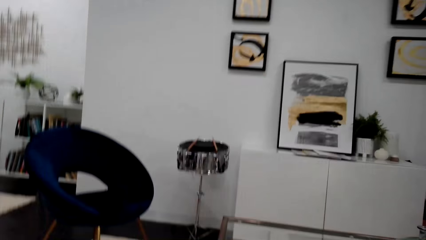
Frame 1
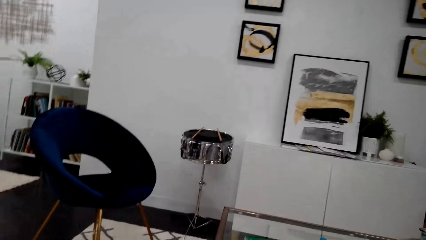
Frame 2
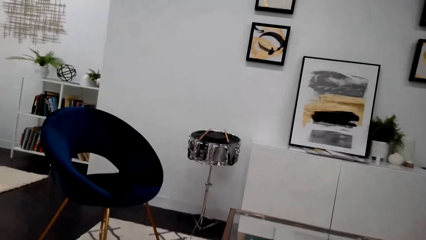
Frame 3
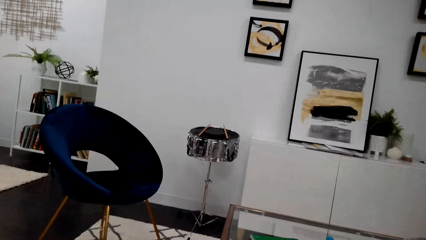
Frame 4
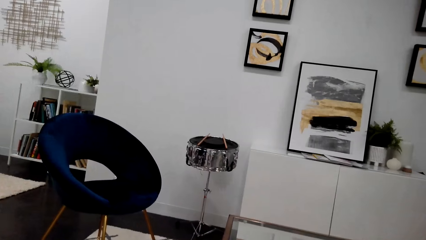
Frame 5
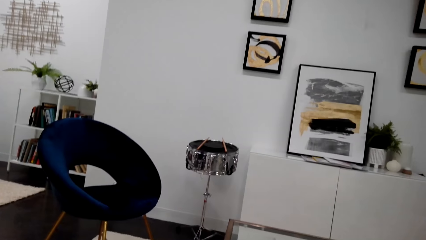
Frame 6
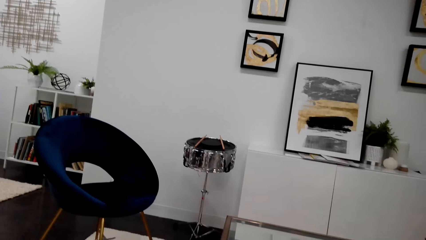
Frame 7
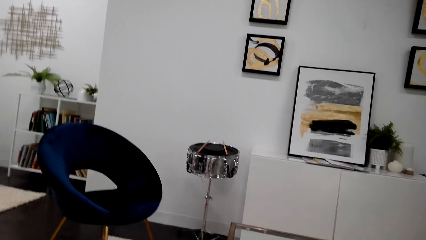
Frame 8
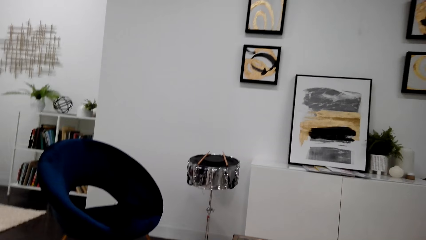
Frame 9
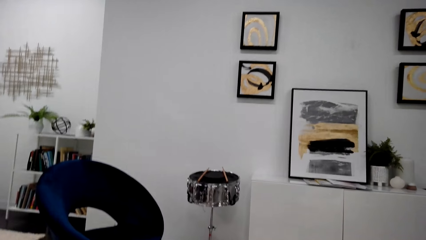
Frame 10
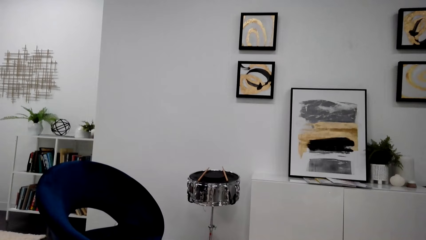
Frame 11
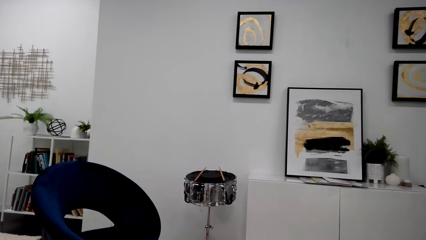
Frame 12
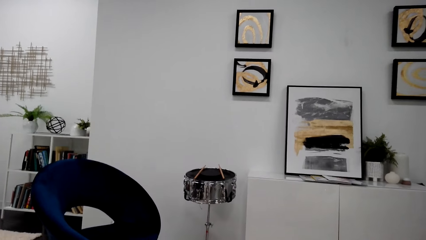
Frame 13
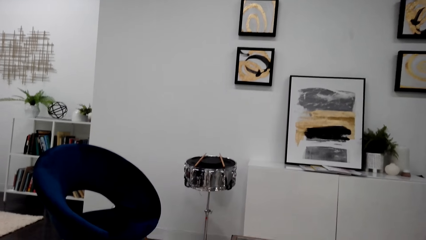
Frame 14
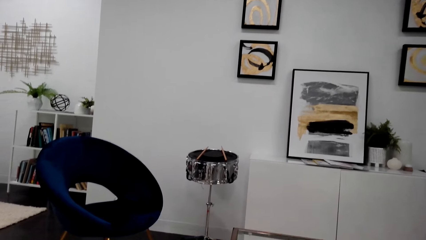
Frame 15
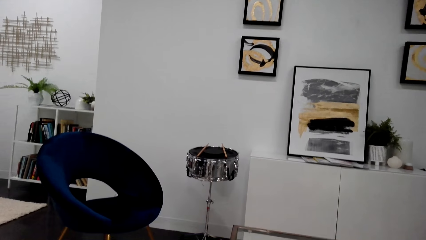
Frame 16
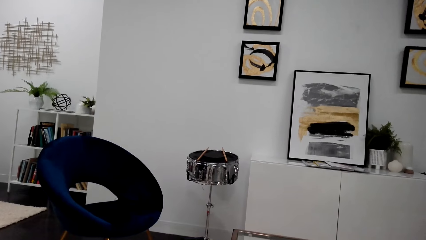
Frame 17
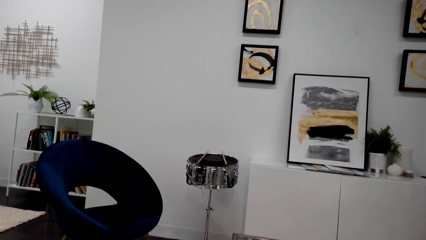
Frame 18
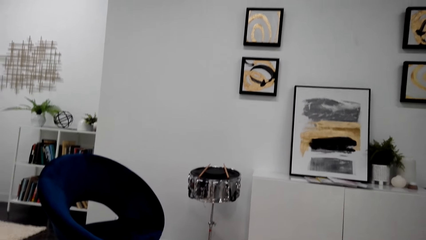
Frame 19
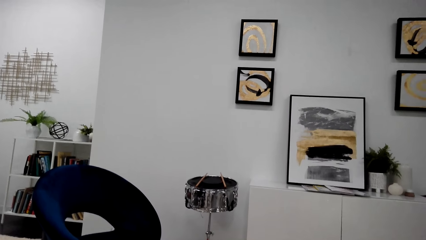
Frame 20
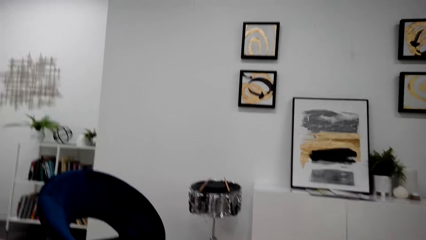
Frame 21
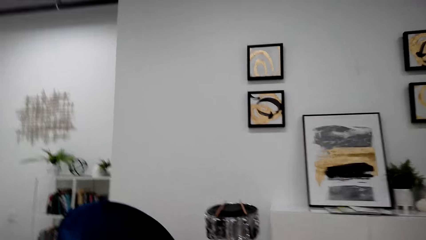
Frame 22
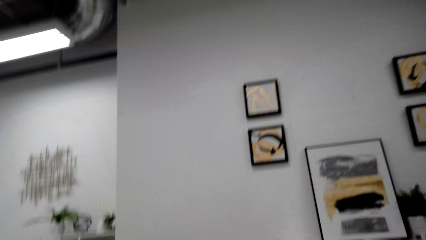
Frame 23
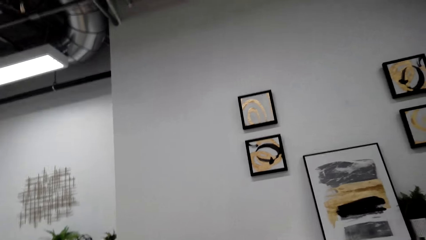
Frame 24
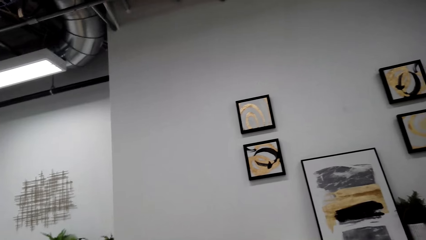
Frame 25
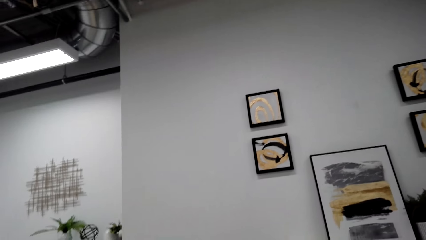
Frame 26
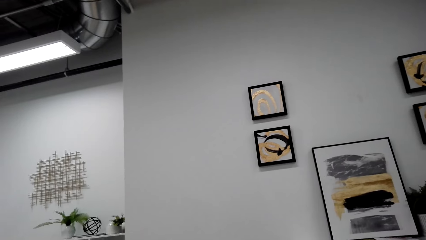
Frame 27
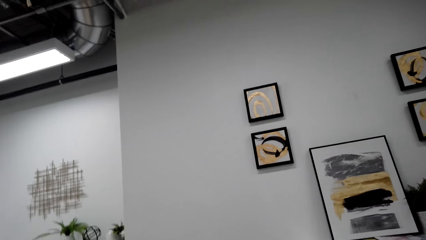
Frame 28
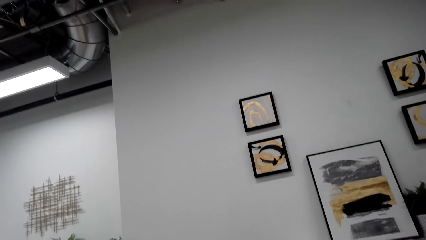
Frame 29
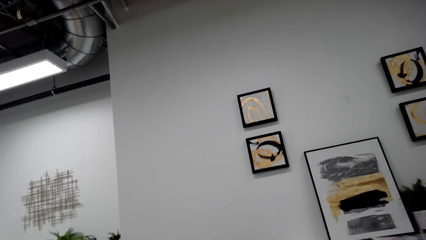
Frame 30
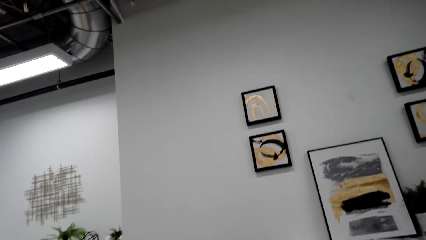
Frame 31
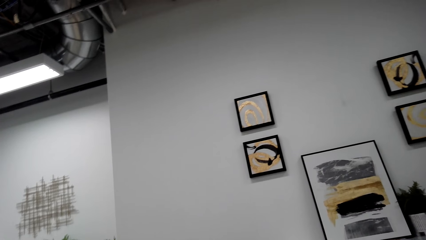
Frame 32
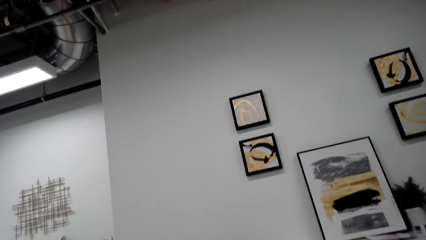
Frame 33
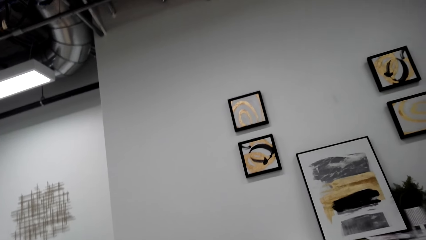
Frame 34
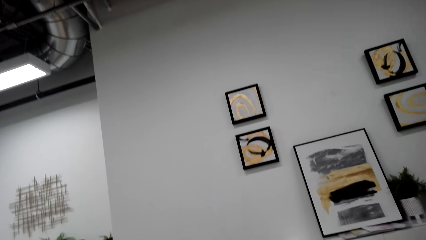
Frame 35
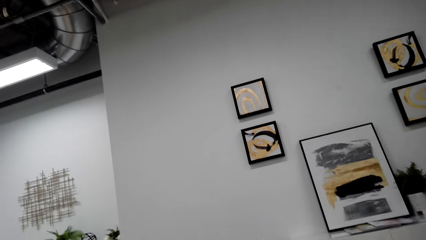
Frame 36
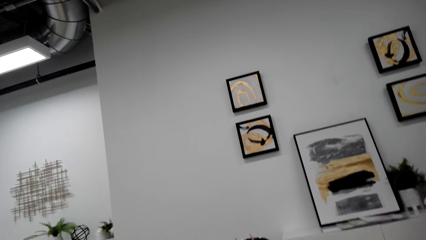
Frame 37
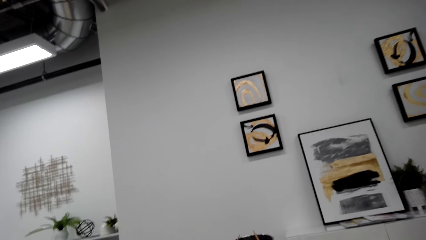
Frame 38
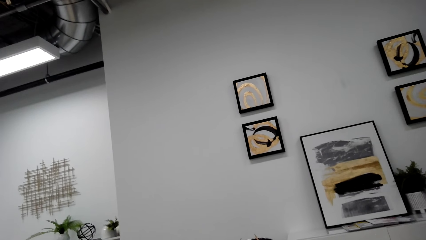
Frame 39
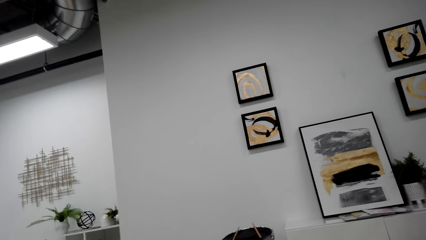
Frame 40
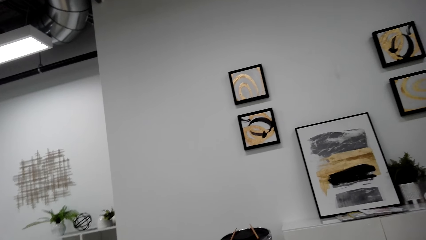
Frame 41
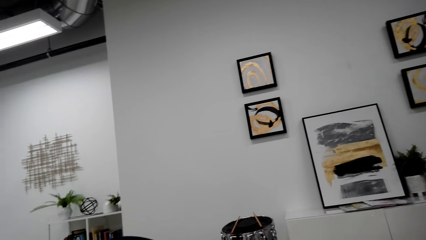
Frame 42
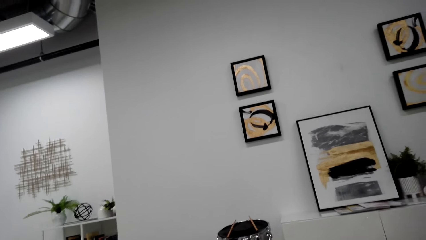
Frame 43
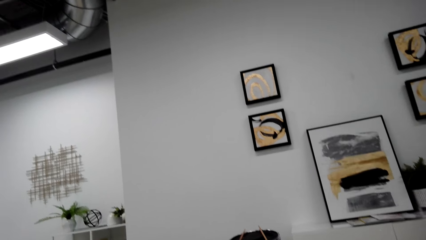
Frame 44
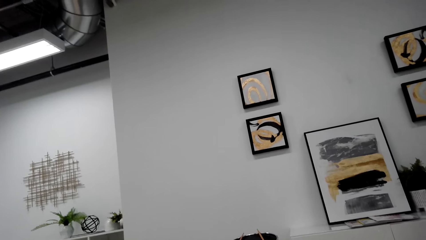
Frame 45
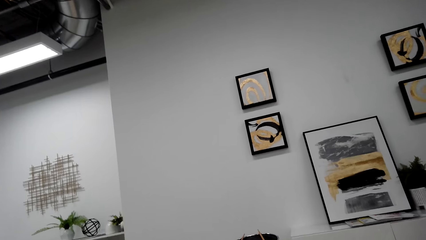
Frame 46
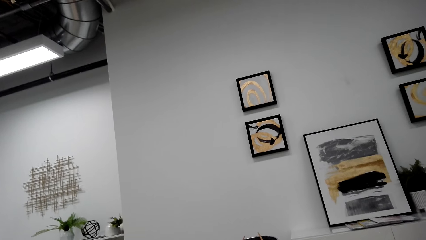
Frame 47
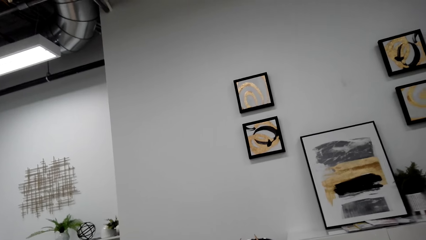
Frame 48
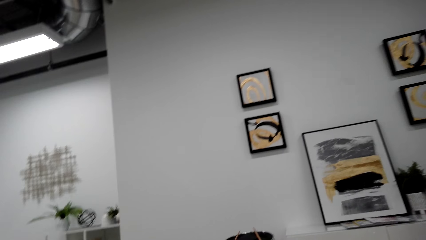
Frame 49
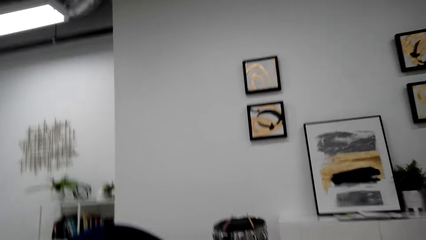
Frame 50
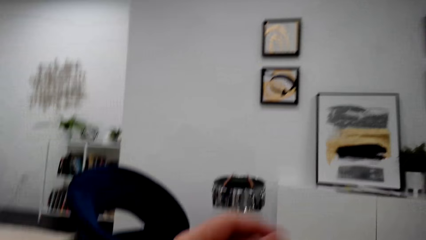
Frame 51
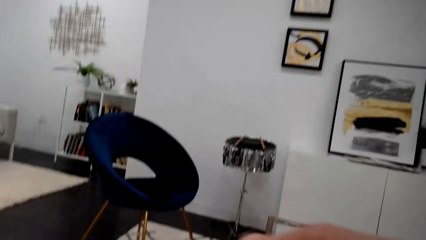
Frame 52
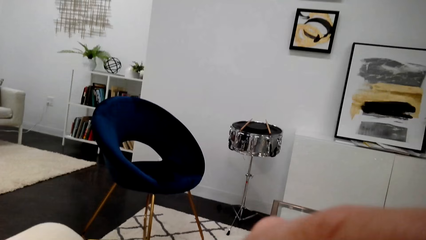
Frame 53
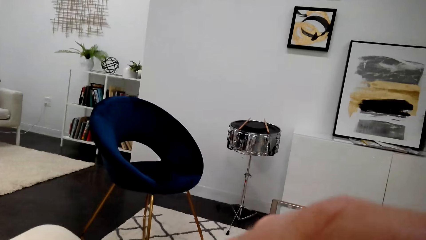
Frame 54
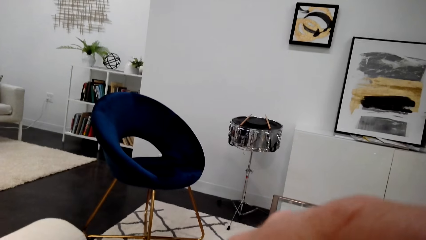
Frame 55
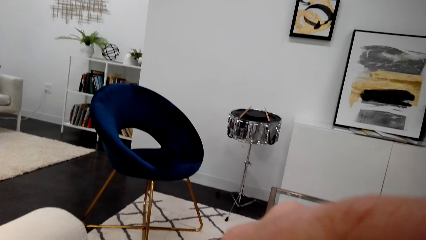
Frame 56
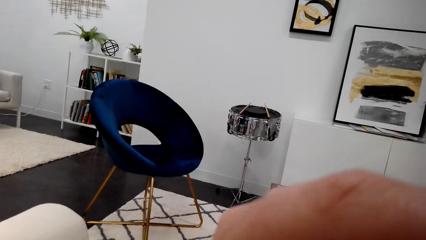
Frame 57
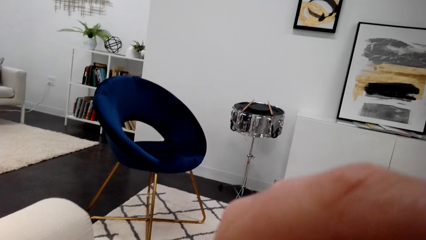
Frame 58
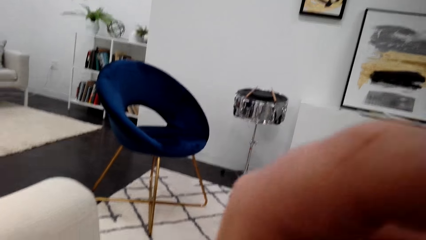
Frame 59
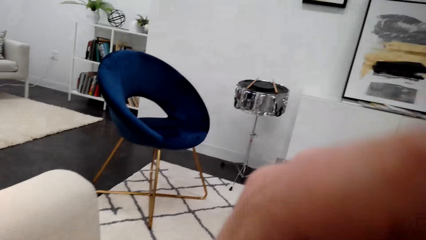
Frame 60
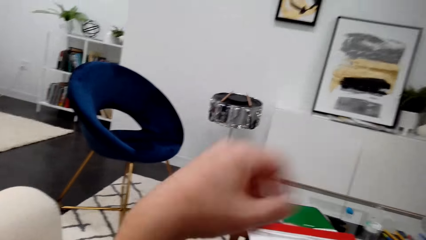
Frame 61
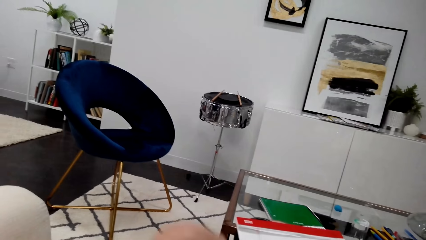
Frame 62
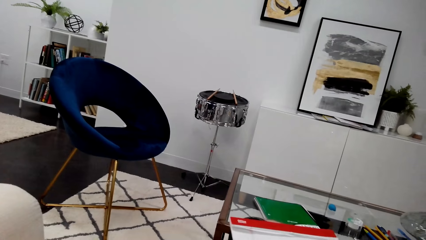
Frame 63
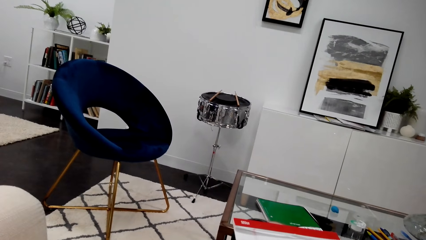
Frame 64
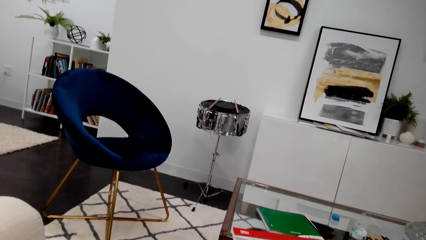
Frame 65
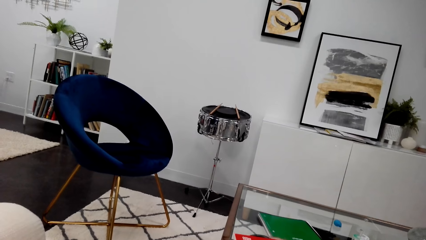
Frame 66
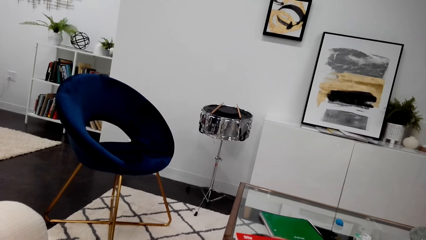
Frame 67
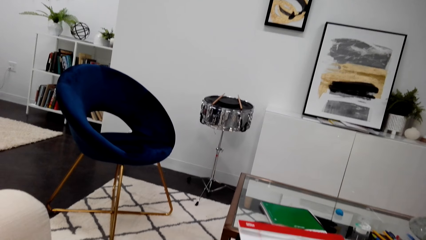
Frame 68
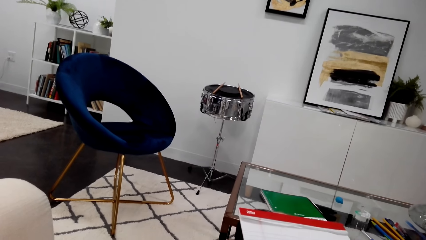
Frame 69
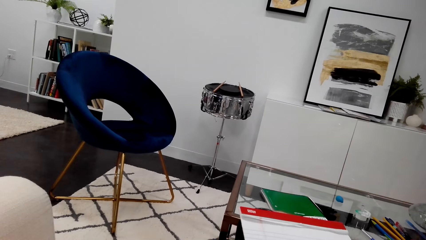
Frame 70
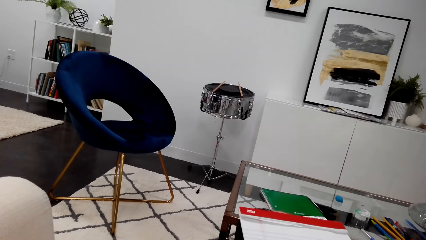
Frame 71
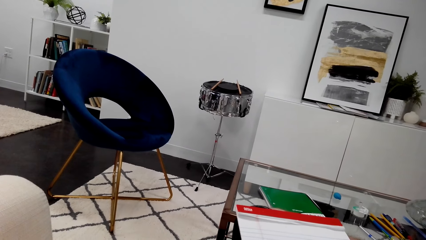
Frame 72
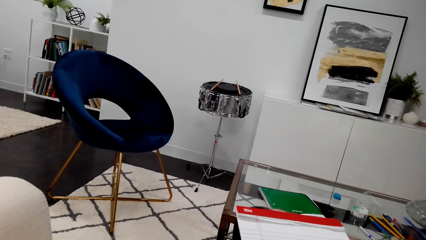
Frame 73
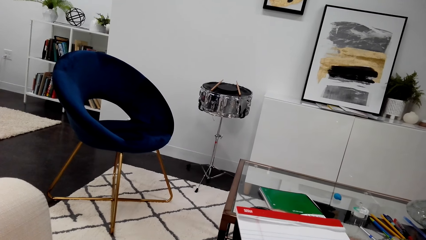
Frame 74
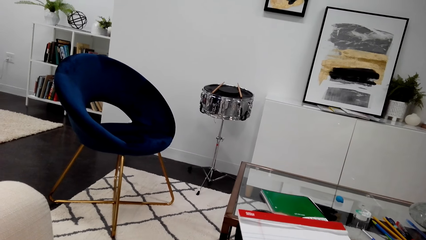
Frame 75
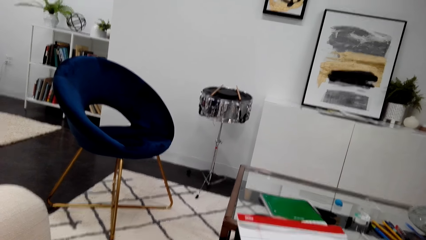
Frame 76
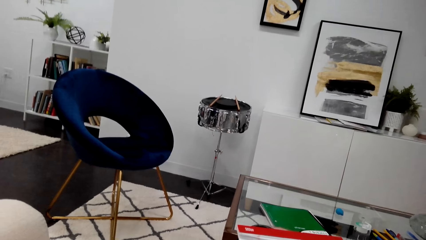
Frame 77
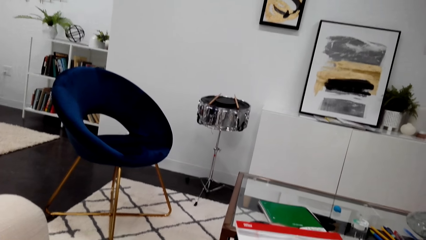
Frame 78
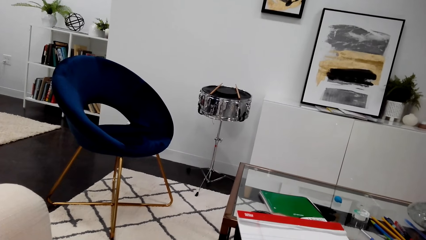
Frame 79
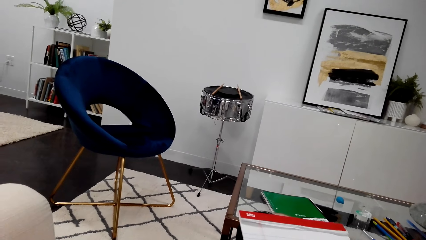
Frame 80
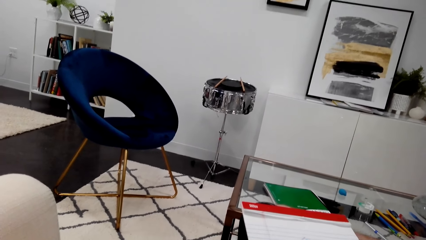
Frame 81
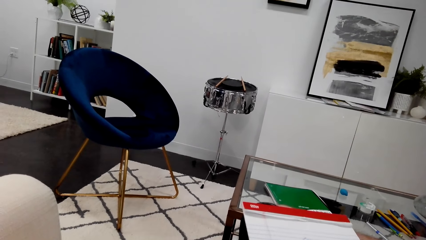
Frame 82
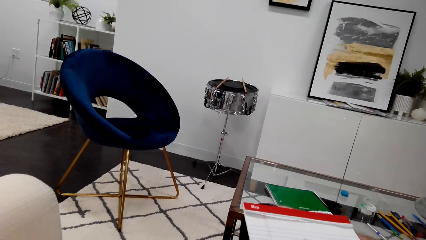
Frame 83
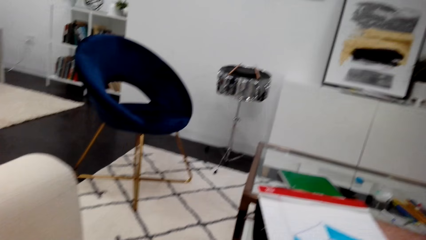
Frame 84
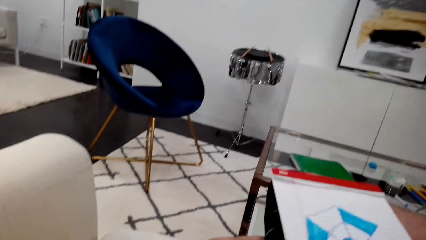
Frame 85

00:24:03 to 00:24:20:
The camera wearer scratches his face. He puts down his hand.
